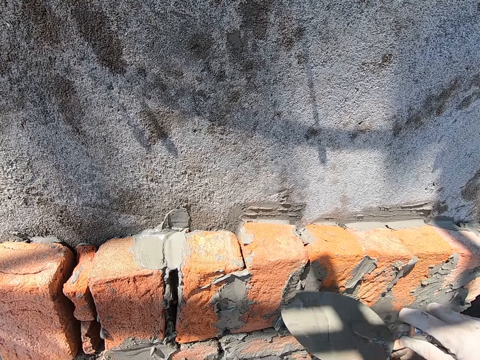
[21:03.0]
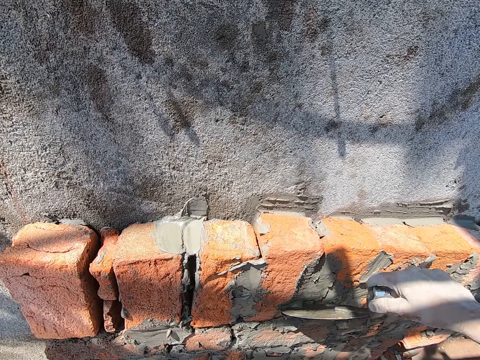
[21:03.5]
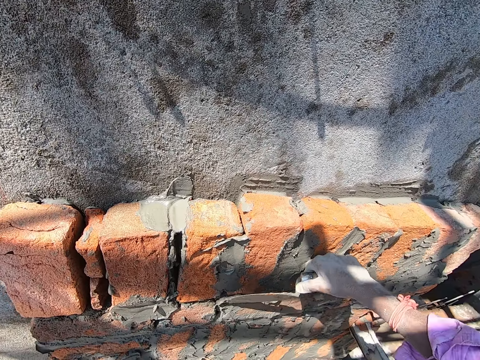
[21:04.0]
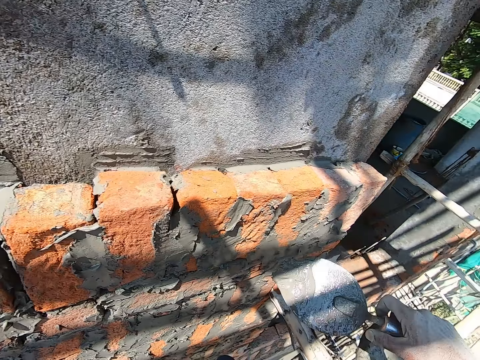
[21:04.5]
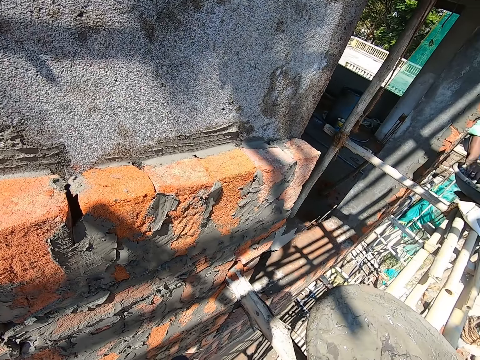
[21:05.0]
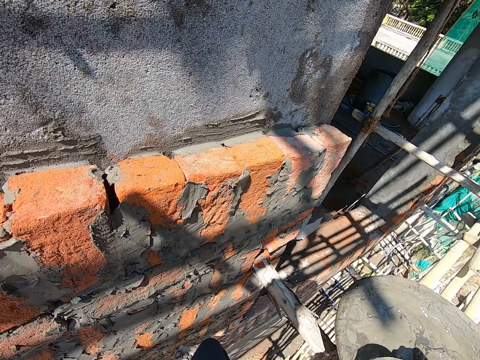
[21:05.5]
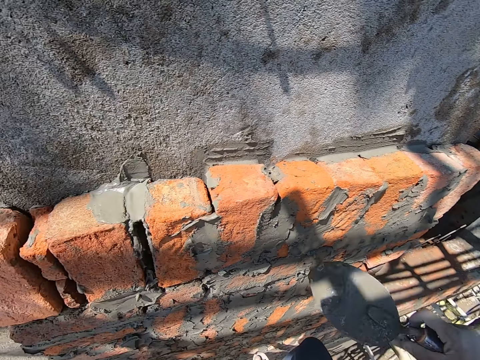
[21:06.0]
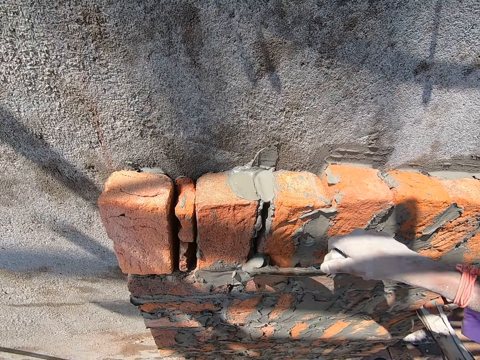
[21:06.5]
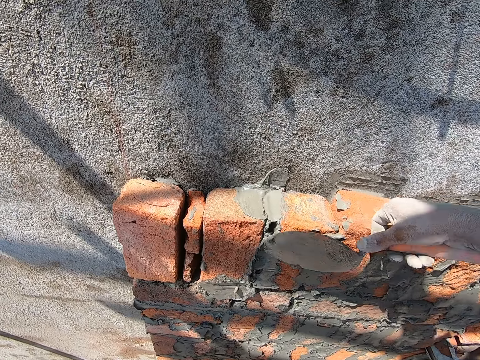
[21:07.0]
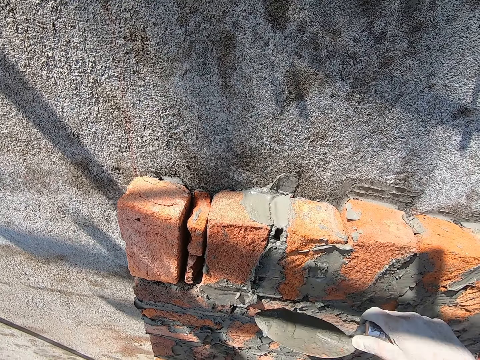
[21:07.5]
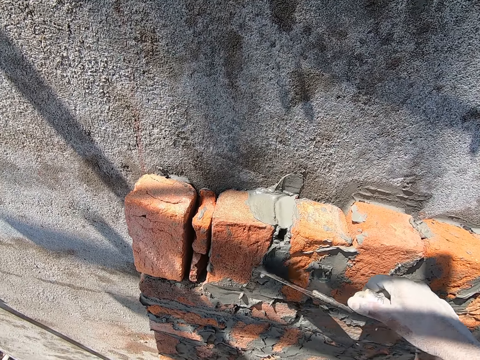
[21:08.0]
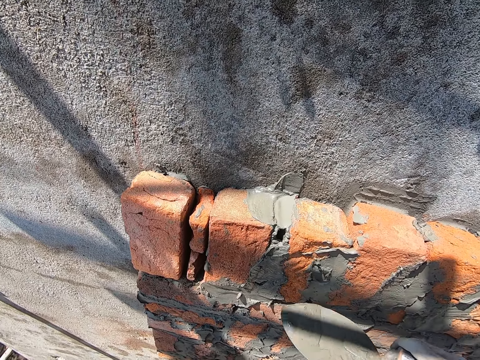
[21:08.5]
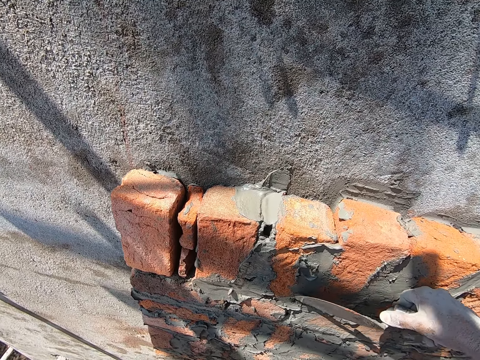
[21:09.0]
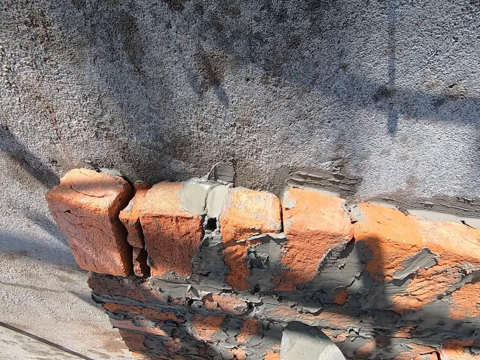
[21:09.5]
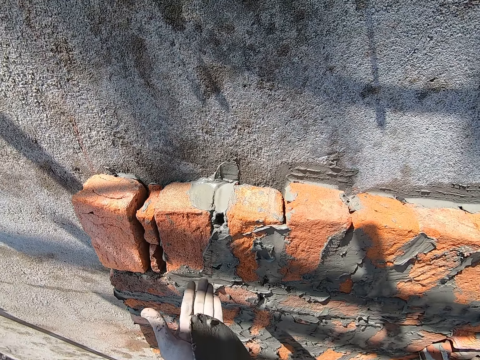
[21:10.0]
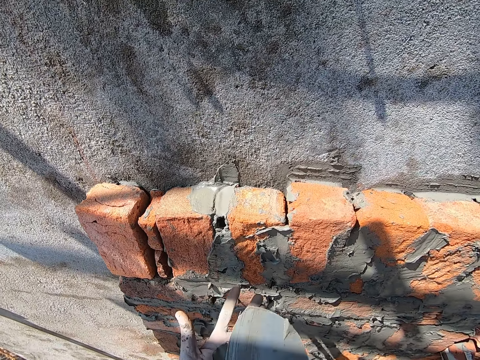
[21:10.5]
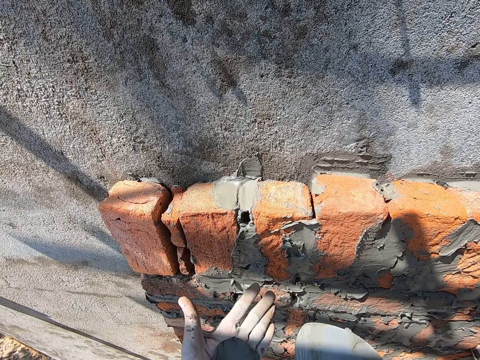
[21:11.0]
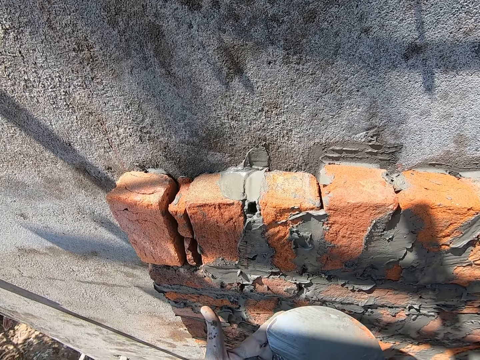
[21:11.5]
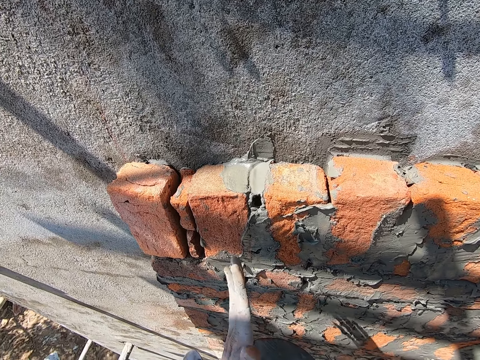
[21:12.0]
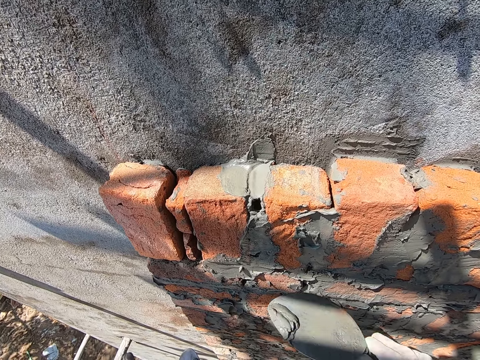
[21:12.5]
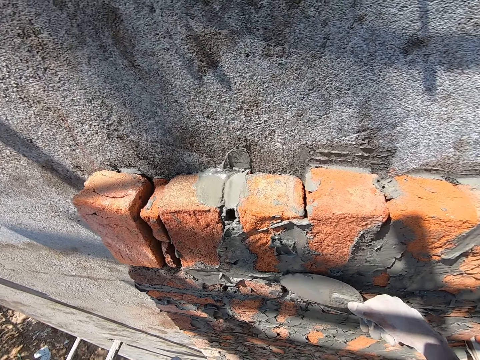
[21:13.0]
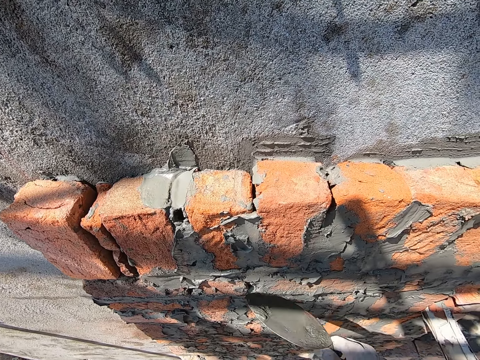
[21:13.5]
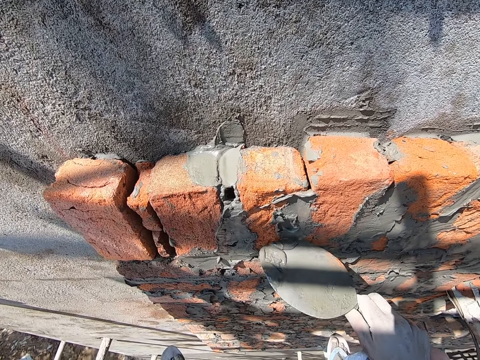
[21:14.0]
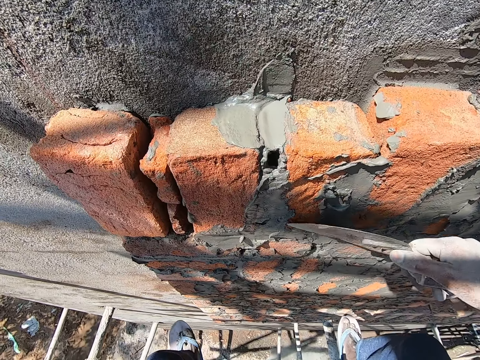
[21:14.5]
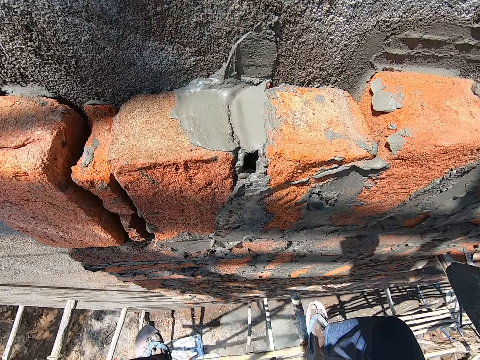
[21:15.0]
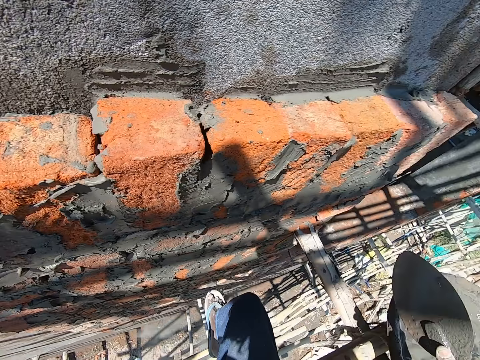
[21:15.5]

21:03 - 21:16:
The camera wearer levels the mortar. He scoops cement mortar from the head pan of cement mortar on a scaffold board with the brick trowel in his right hand. He applies the cement mortar on the wall with the brick trowel in his right hand. He rubs the brick trowel in his right hand on his left hand. He scoops the cement mortar on his left hand with the brick trowel in his right hand. He applies the cement mortar on the wall with the brick trowel in his right hand.

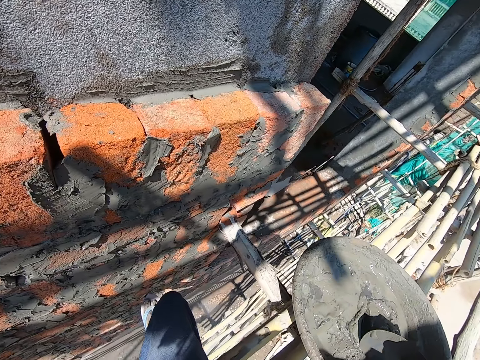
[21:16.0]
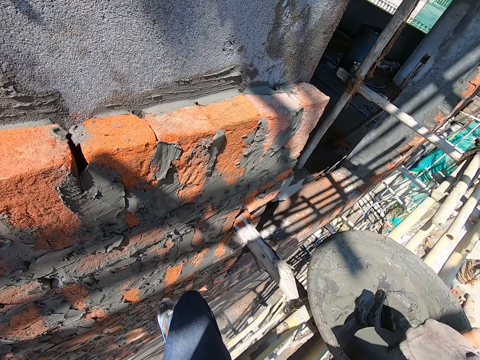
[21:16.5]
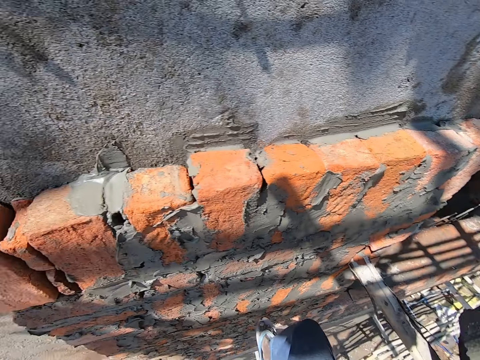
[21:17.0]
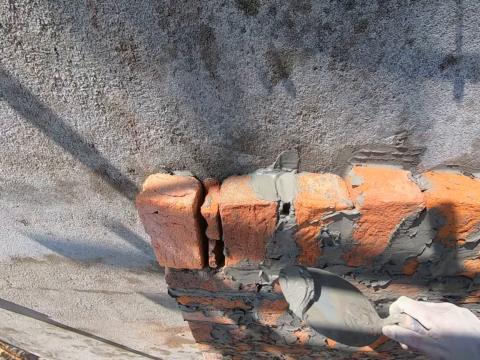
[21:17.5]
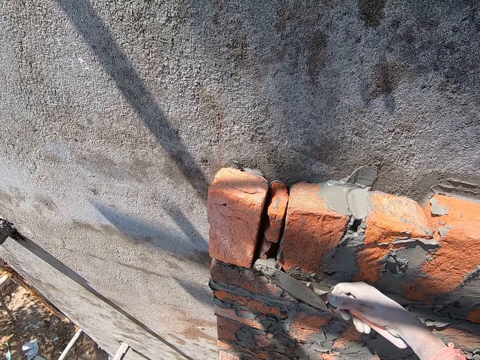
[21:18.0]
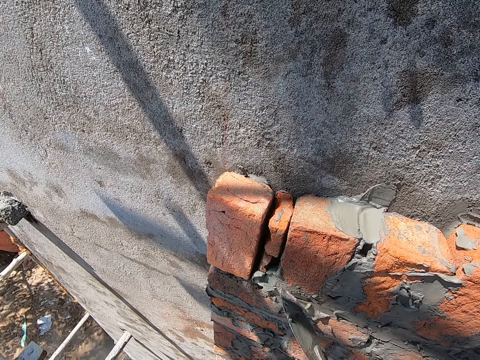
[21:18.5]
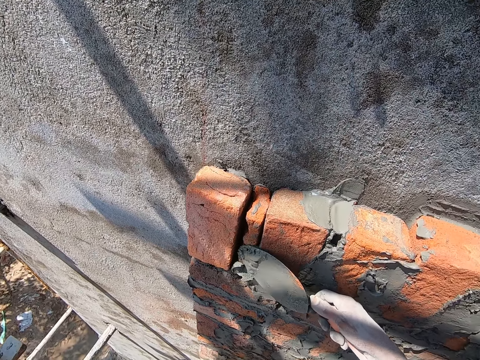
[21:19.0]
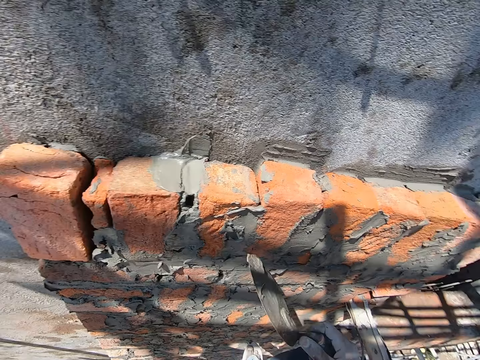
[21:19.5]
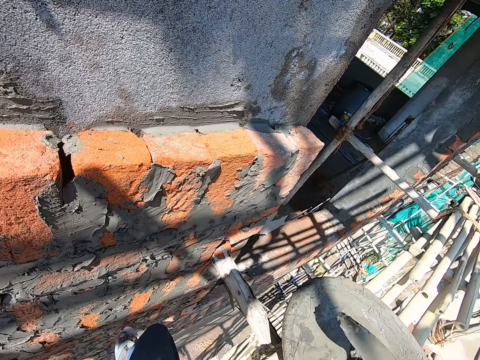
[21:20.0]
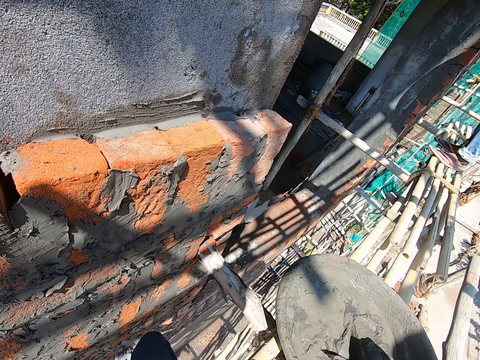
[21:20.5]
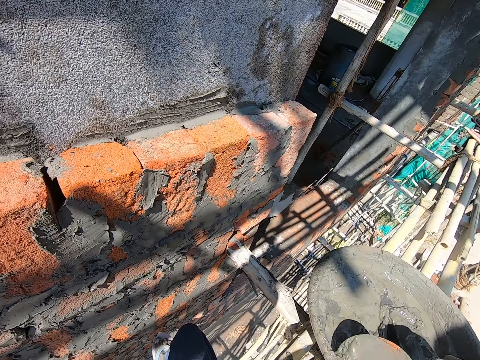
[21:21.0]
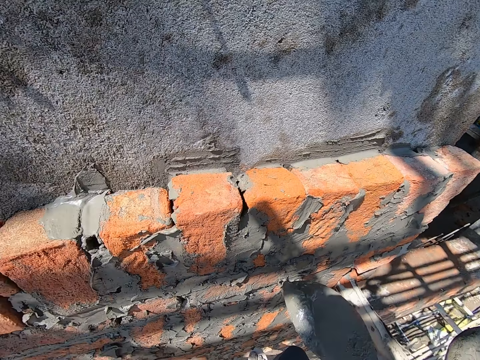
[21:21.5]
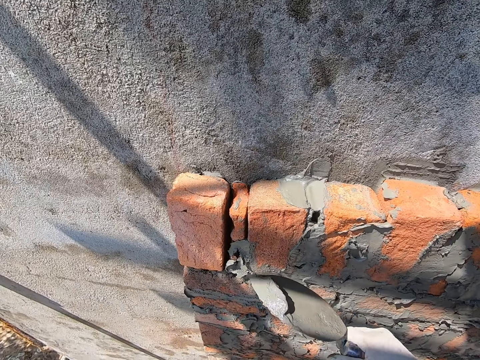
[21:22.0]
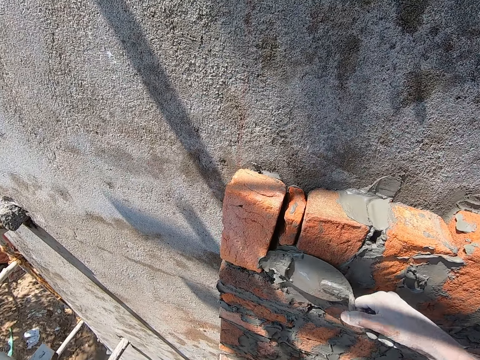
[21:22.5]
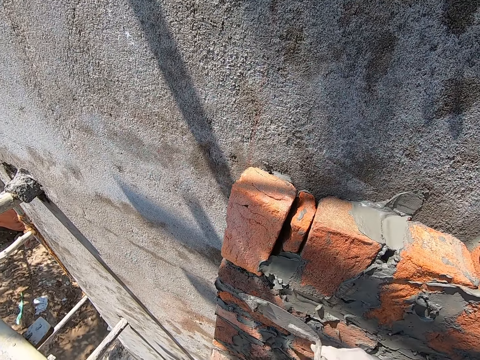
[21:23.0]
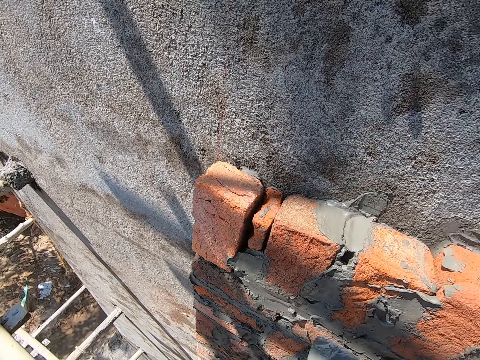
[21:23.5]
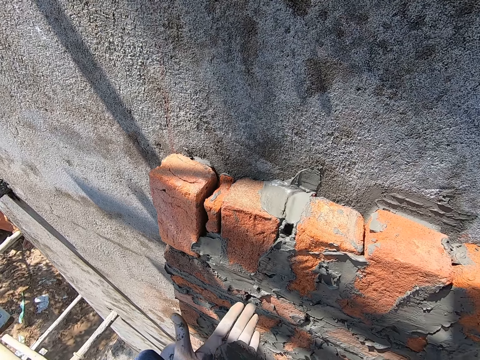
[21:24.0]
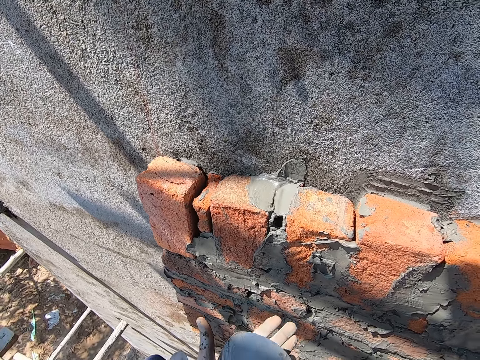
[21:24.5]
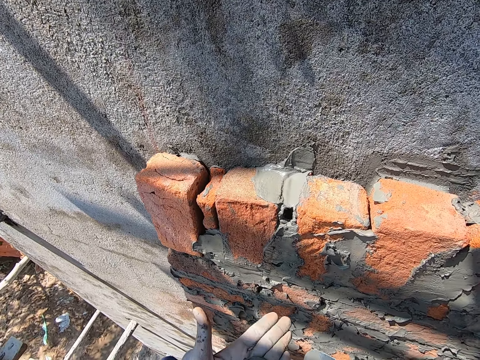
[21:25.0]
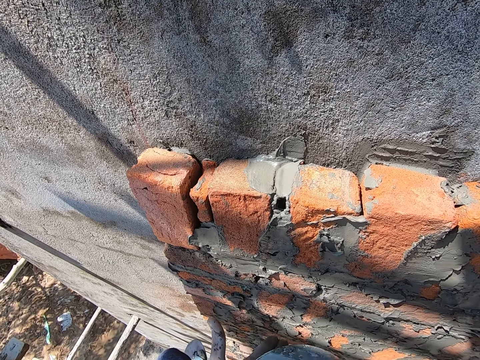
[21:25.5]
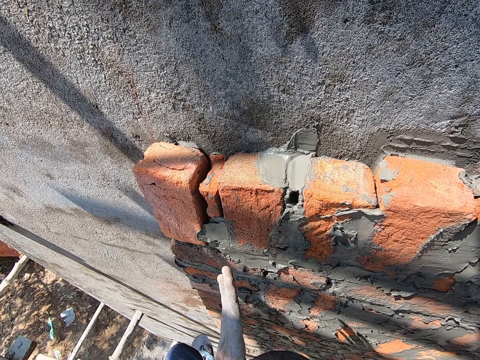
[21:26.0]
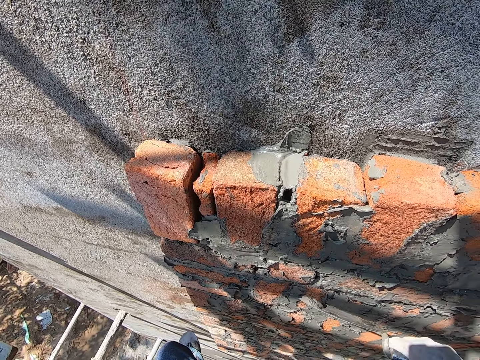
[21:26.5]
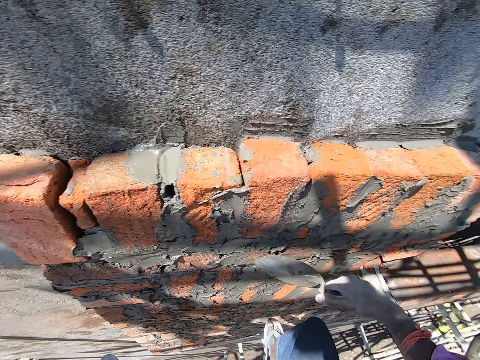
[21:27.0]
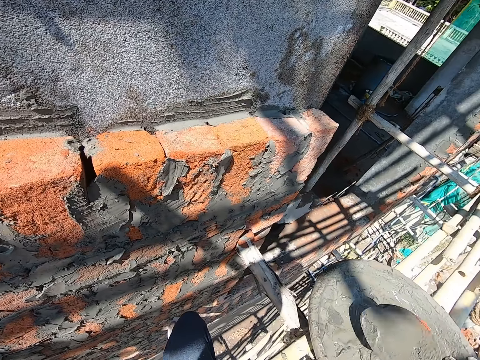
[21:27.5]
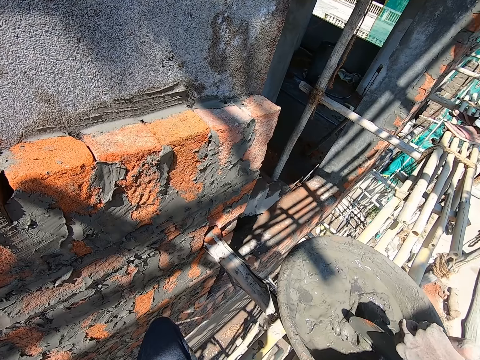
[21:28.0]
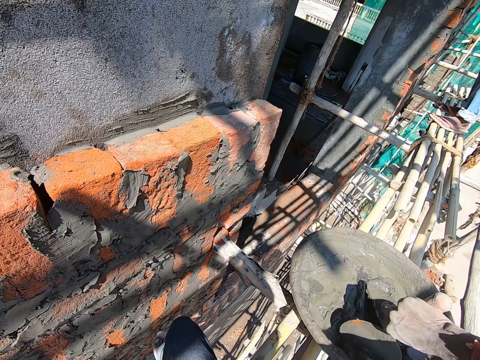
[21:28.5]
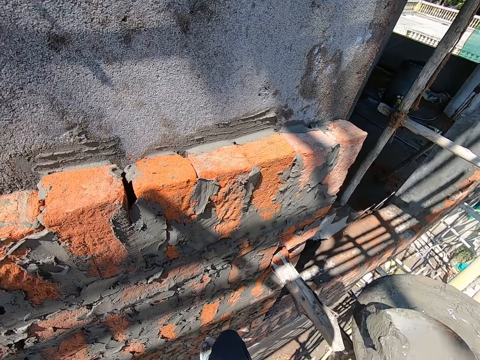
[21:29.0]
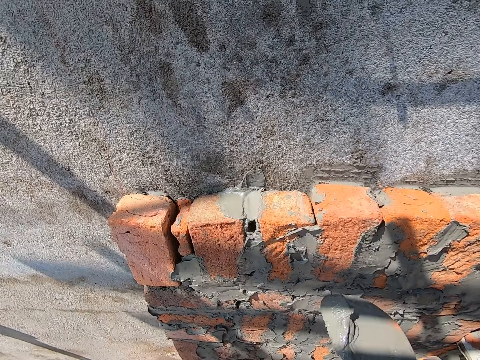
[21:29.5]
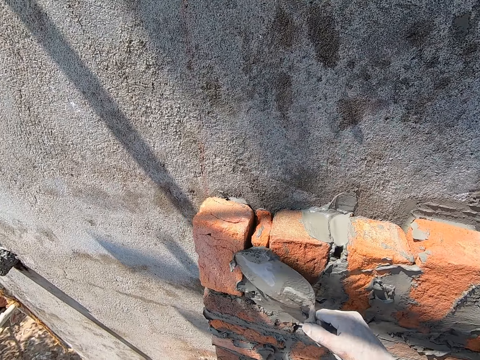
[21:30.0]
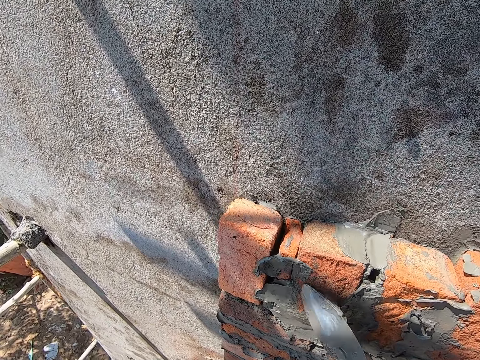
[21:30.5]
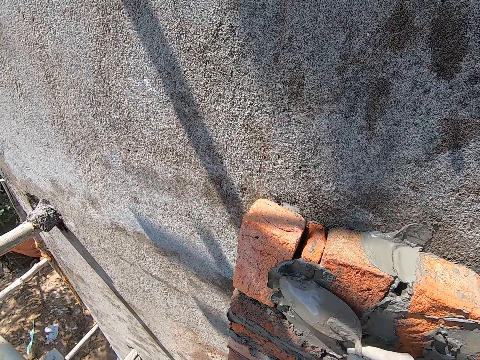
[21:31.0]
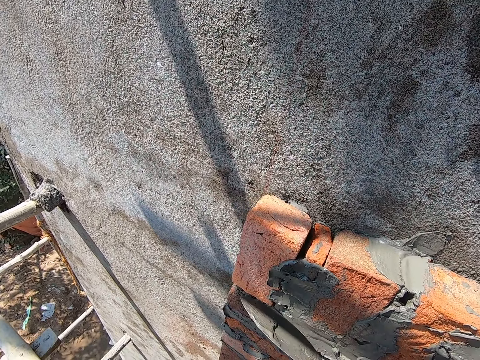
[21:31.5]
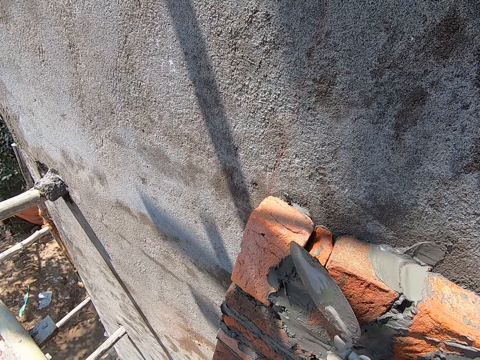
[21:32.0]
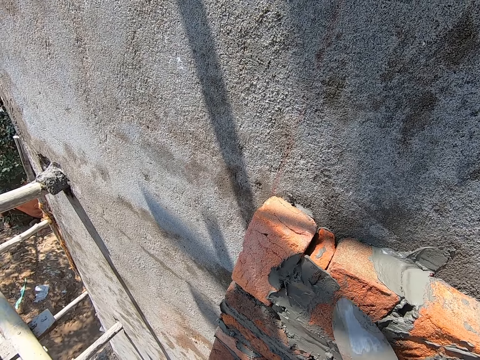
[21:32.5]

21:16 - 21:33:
The camera wearer scoops cement mortar from the head pan of cement mortar on a scaffold board with the brick trowel in his right hand. He applies the cement mortar on the wall between the bricks with the brick trowel in his right hand. He scoops the cement mortar from the head pan of cement mortar on the scaffold board with the brick trowel in his right hand. He applies the cement mortar on the wall between the bricks with the brick trowel in his right hand. He rubs the brick trowel in his right hand on his left hand. He scoops the cement mortar on his left hand with the brick trowel in his right hand. He applies the cement mortar on the wall with the brick trowel in his right hand. He scoops the cement mortar from the head pan of cement mortar on the scaffold board with the brick trowel in his right hand. He applies the cement mortar on the wall between the bricks with the brick trowel in his right hand.
